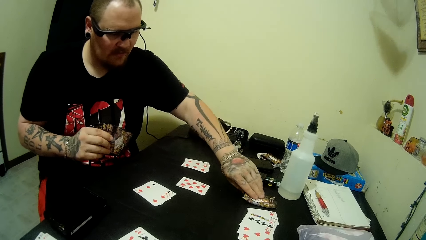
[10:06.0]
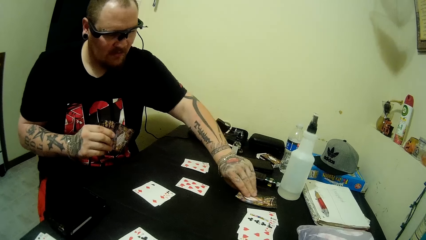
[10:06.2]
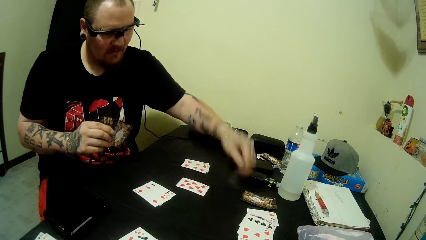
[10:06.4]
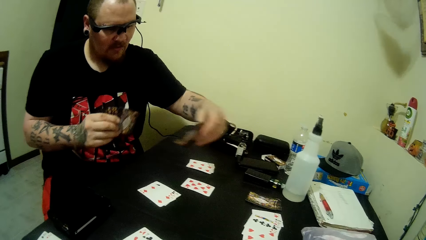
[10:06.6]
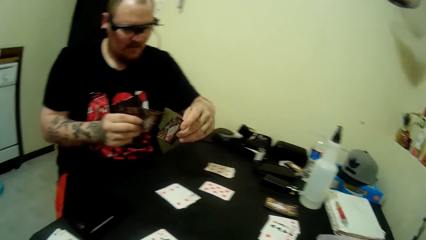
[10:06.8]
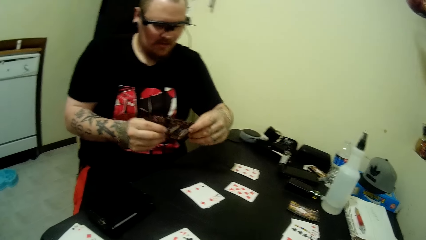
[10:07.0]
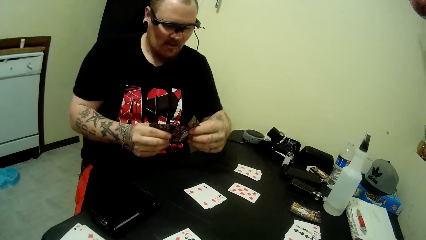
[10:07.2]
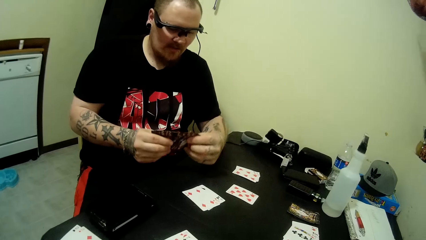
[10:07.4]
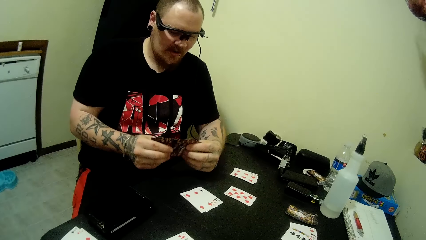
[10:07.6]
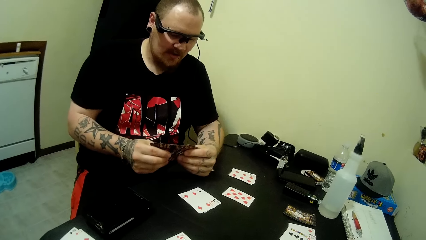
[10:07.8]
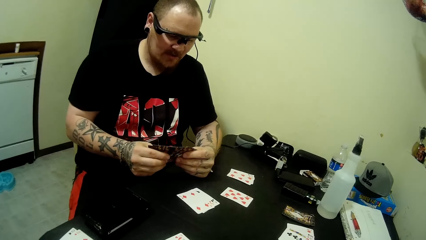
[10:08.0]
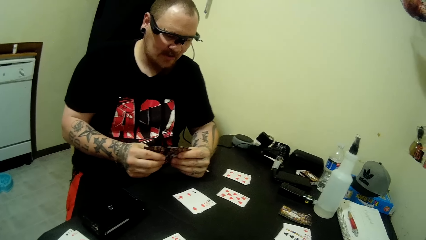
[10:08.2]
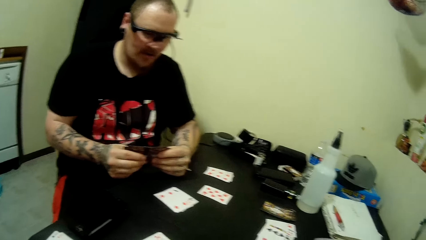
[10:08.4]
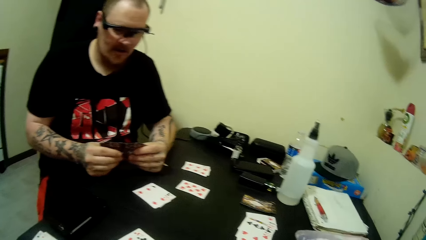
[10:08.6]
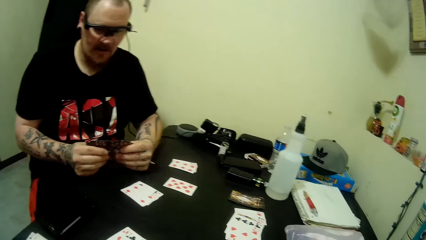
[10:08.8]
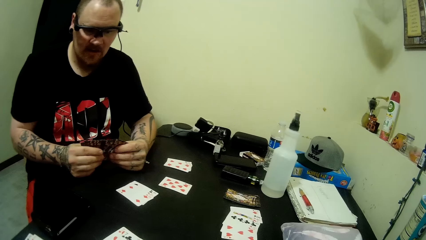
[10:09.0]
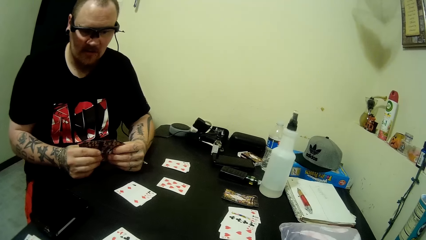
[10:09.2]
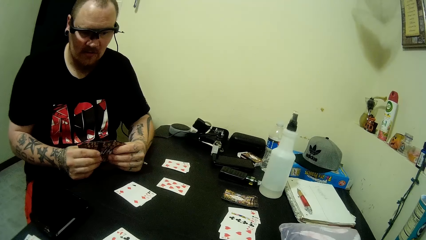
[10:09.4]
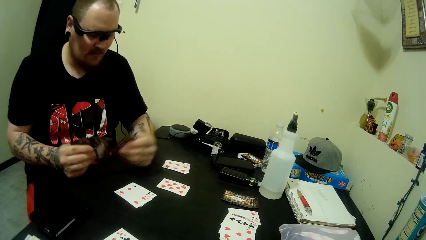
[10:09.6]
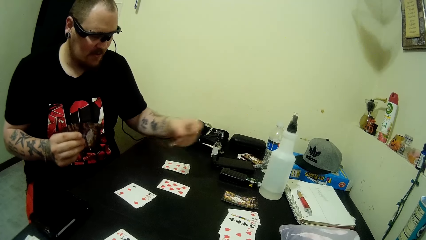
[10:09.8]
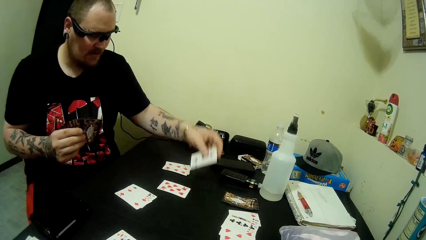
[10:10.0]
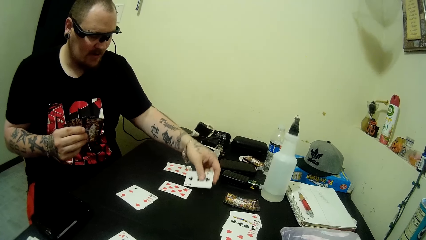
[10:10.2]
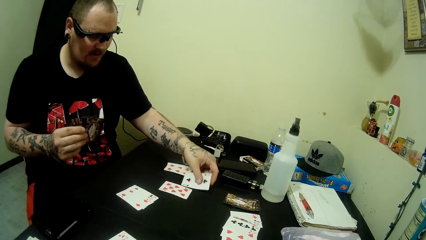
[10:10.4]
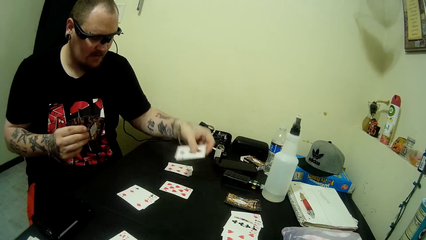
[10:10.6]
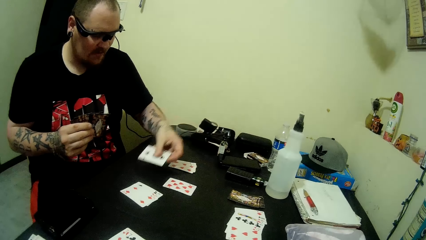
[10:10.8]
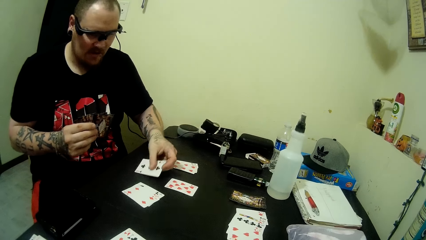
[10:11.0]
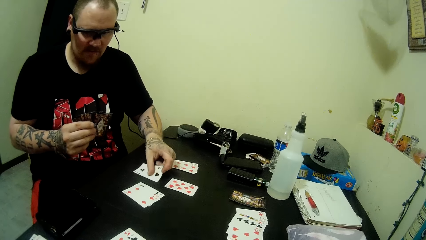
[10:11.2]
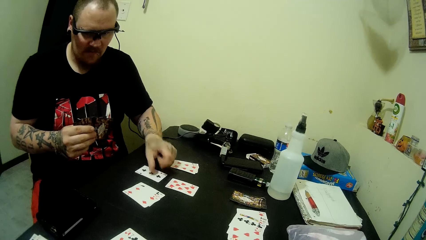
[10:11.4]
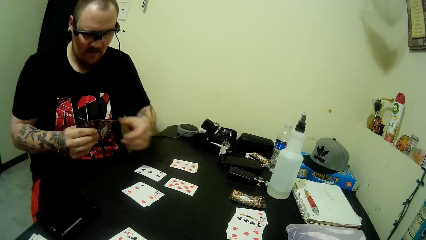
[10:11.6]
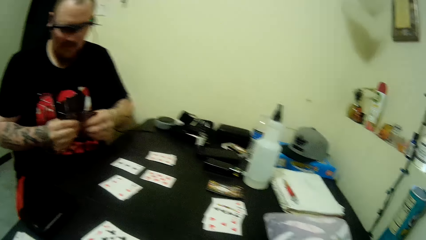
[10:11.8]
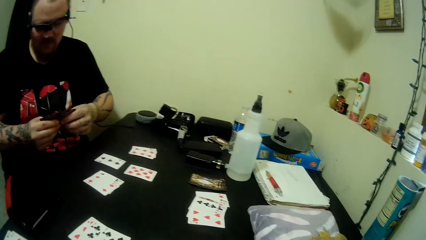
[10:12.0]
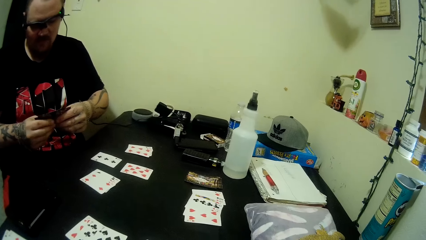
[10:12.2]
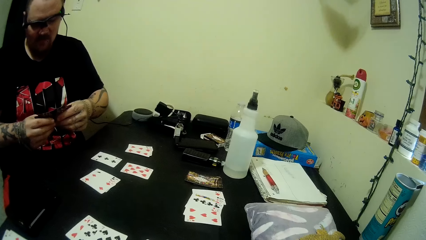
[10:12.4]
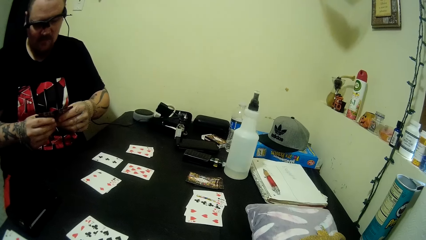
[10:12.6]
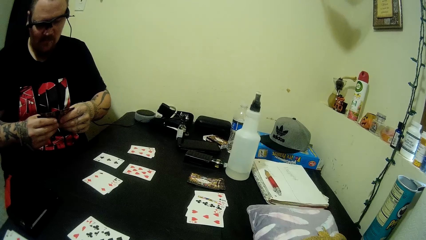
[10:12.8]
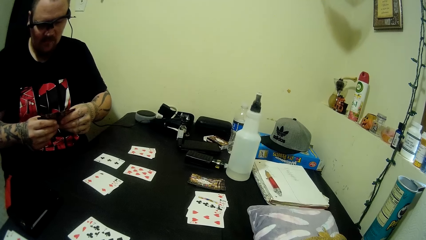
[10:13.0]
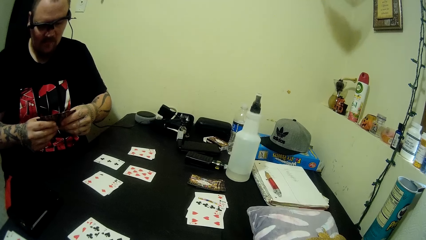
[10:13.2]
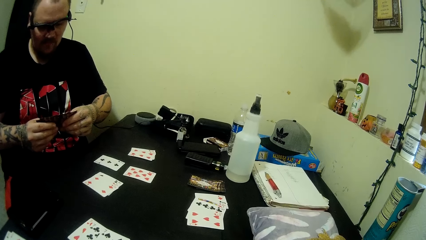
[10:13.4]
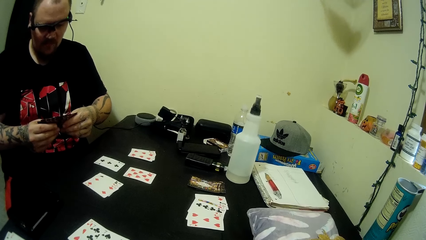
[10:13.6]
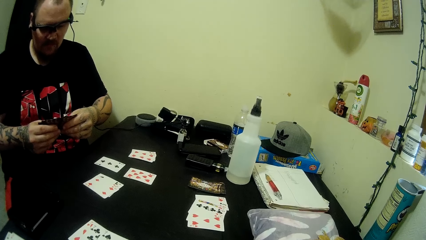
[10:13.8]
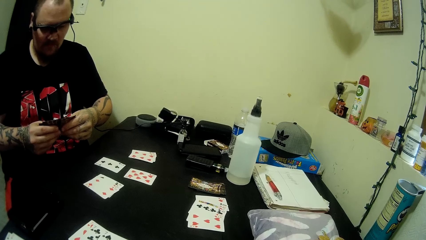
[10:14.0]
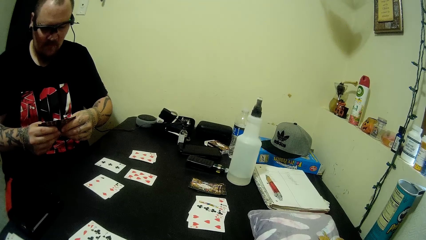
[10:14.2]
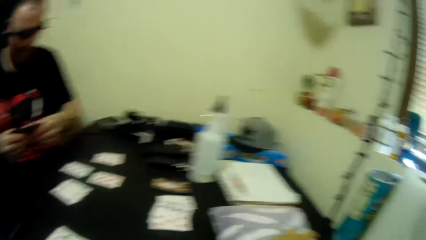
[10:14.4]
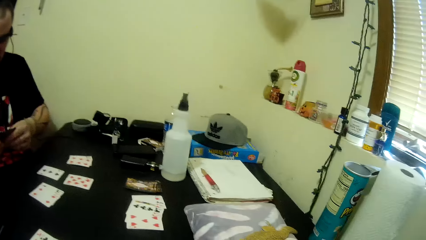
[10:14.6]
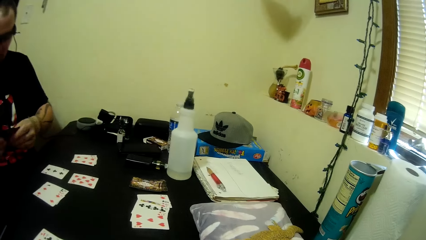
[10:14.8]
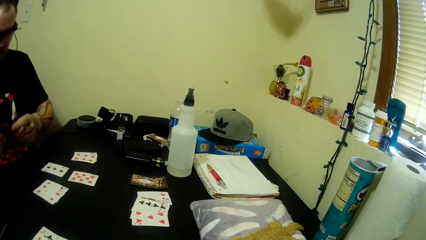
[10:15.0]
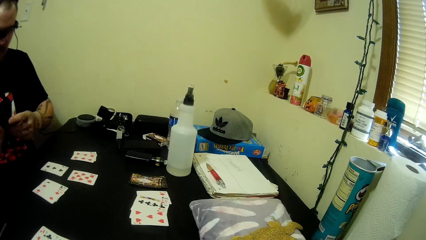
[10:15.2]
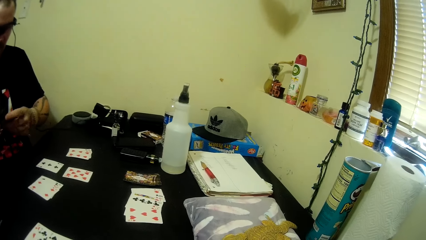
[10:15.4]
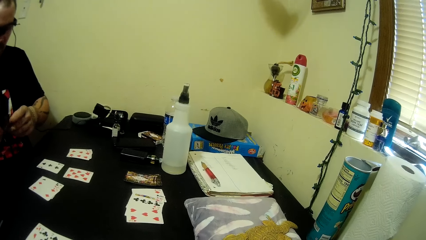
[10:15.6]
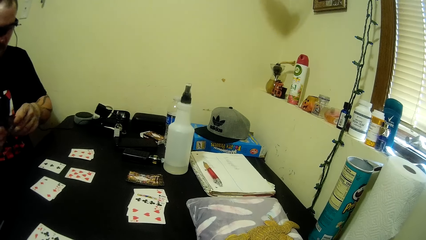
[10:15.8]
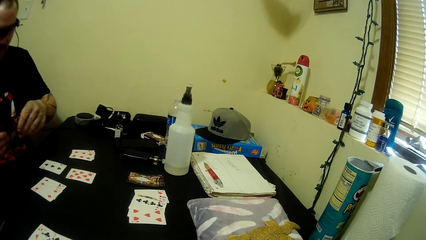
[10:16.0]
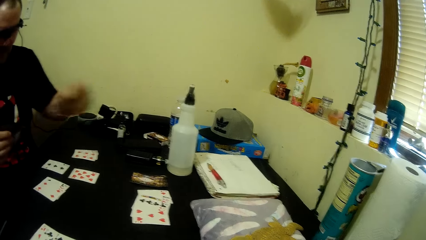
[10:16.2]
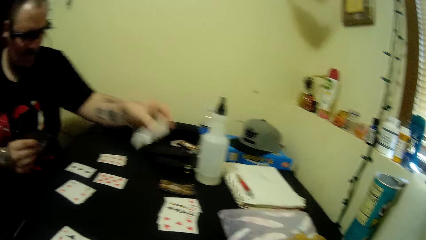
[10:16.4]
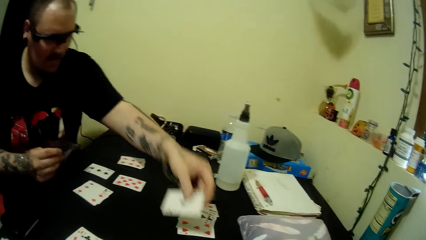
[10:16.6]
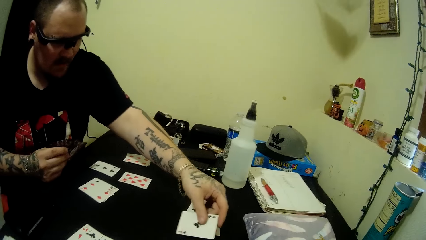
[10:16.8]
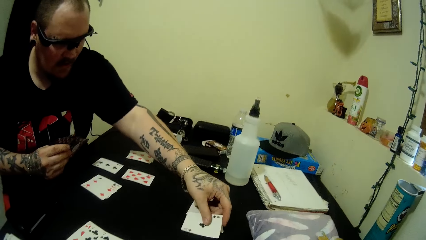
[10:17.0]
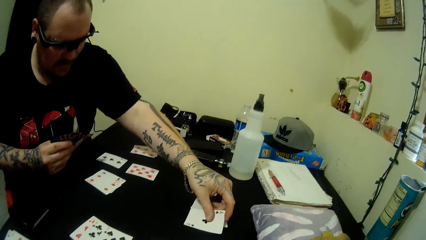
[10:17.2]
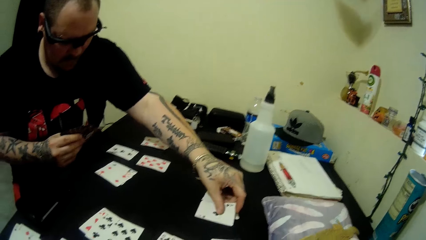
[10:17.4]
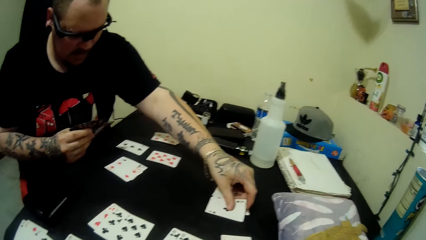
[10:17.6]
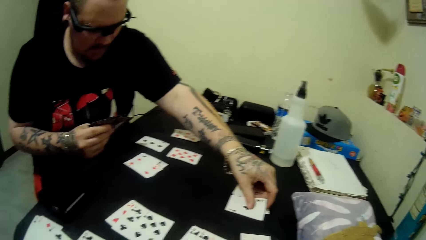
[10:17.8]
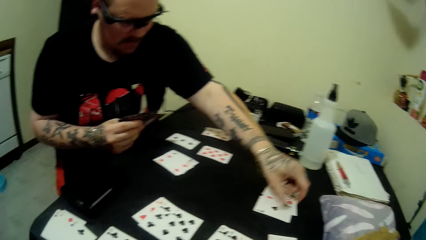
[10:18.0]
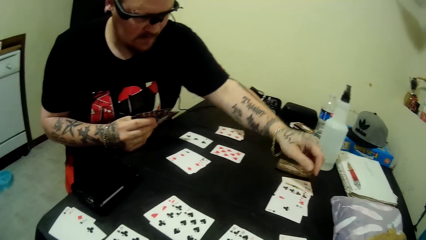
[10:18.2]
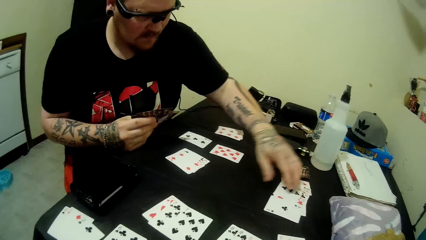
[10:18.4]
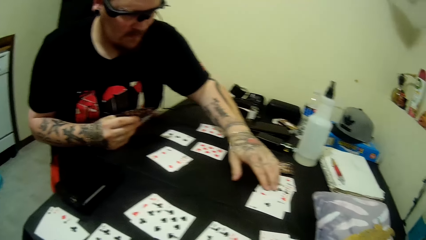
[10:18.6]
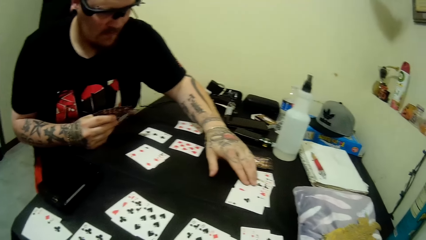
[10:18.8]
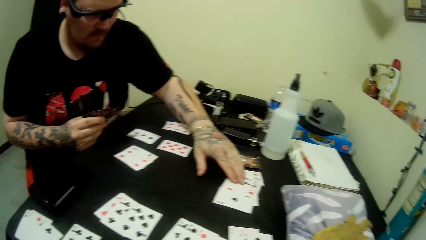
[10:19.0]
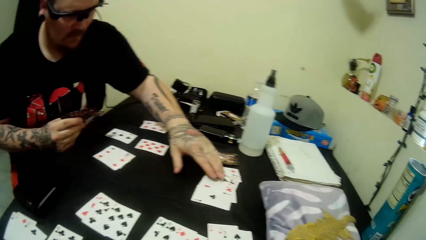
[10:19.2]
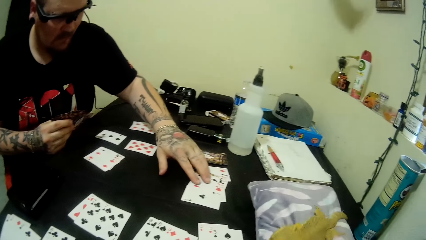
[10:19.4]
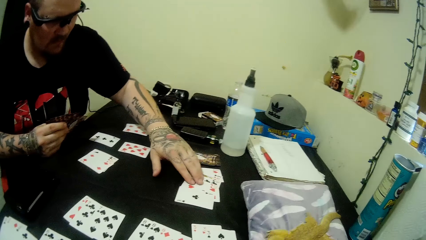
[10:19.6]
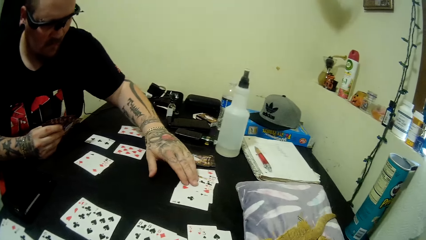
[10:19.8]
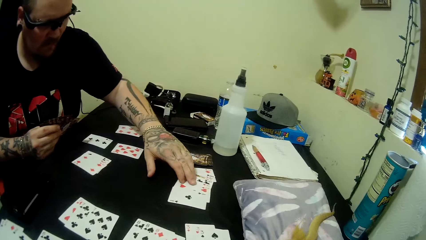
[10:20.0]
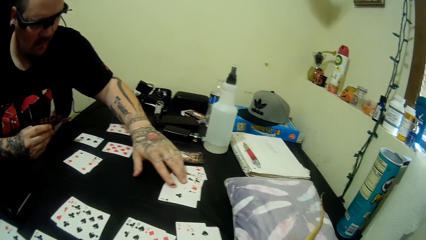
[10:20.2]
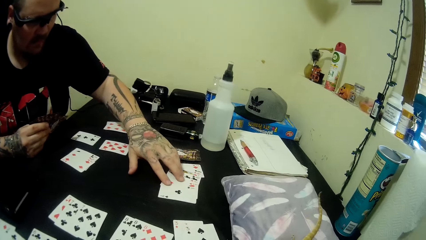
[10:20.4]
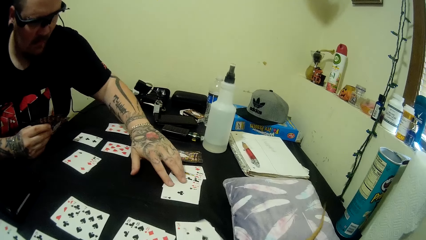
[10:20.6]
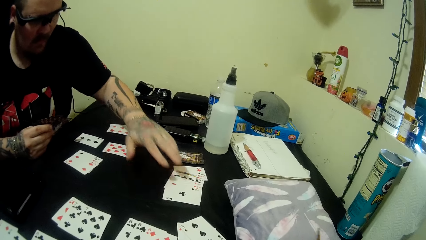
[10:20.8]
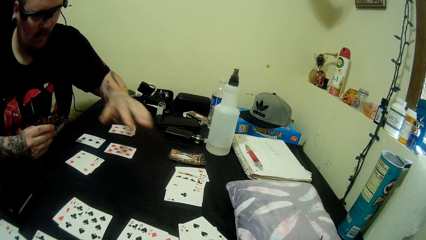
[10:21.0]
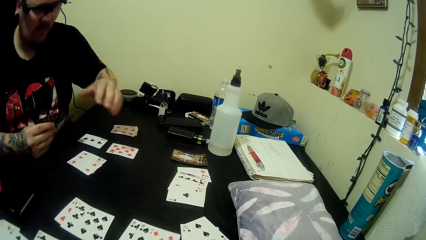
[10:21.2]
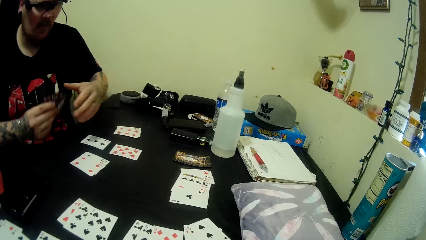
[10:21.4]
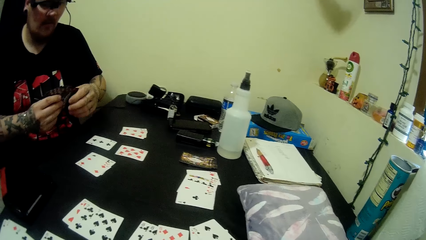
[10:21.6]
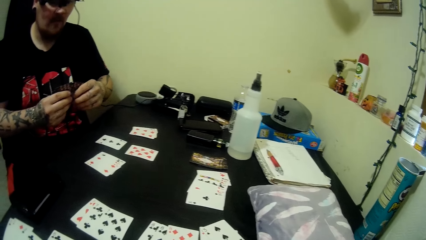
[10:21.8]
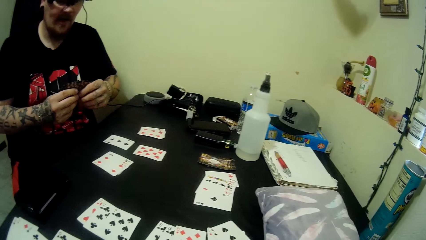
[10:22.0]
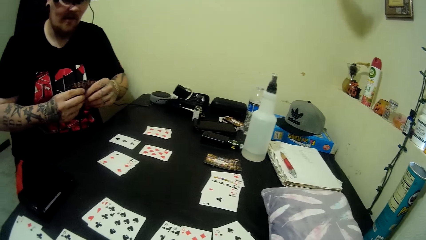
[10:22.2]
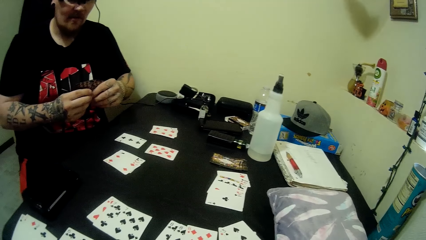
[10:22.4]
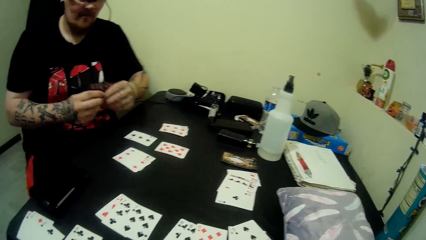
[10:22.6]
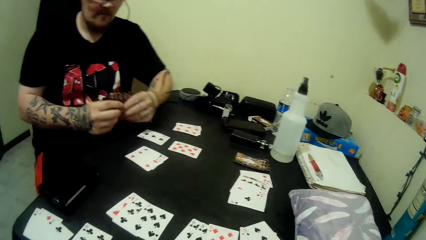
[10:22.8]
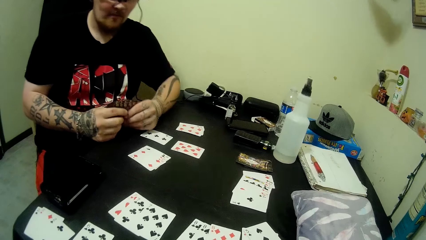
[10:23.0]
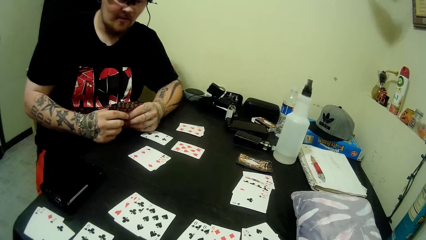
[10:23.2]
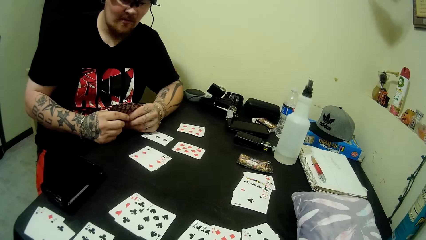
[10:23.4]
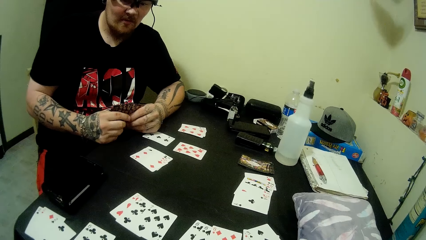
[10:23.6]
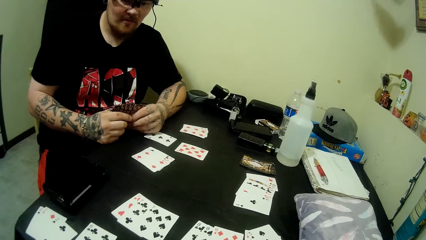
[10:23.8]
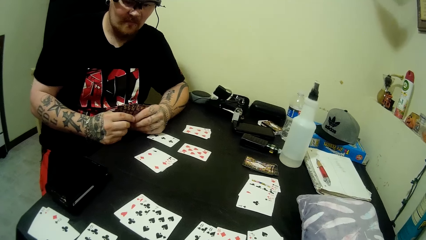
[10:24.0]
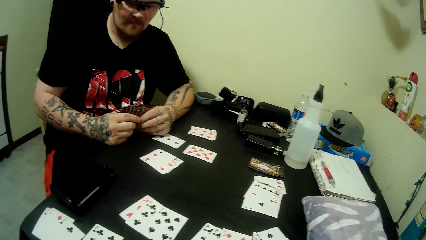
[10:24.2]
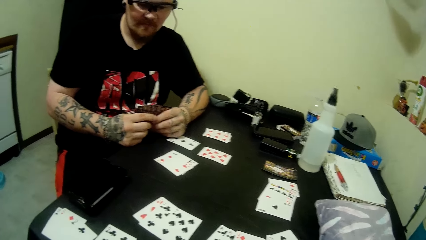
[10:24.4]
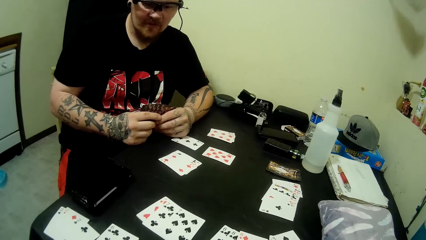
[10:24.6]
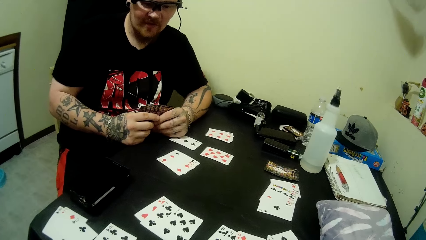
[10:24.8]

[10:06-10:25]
A man picks a card from the table, looks at the cards at hand, and arranges the cards in his hands. The man pulls a card, holds a card on the table, and places a card on the table with his left hand. The man looks at the cards at hand, holds the cards in hand with both hands, and moves the cards at hand. The camera wearer talks to the man. The man pulls a card, plays a card on the table, talks to the camera wearer, and holds a card on the table. The man moves the cards on the table, checks the cards on the table with his hand, looks at the table, holds the cards in hand with both hands, and looks at the table.
